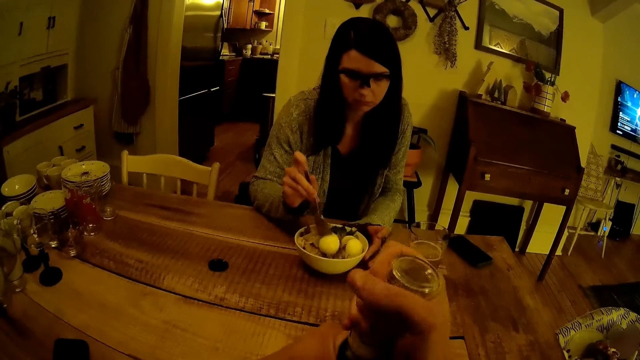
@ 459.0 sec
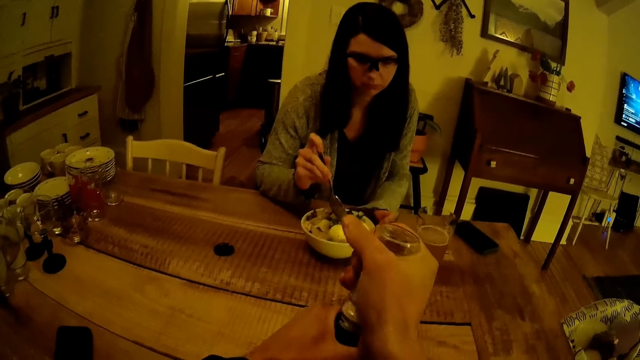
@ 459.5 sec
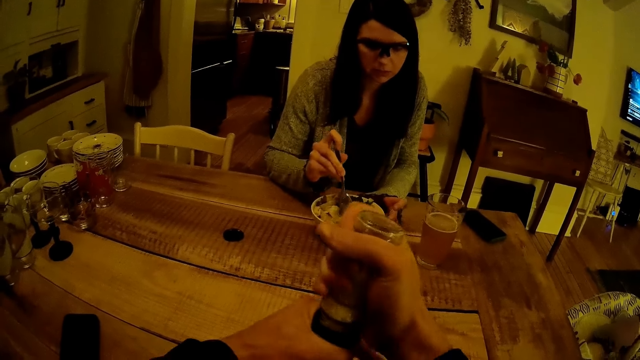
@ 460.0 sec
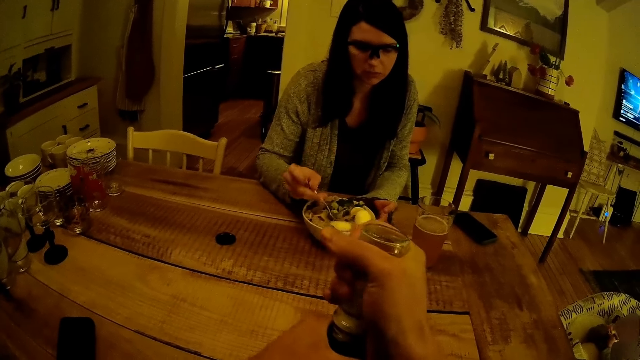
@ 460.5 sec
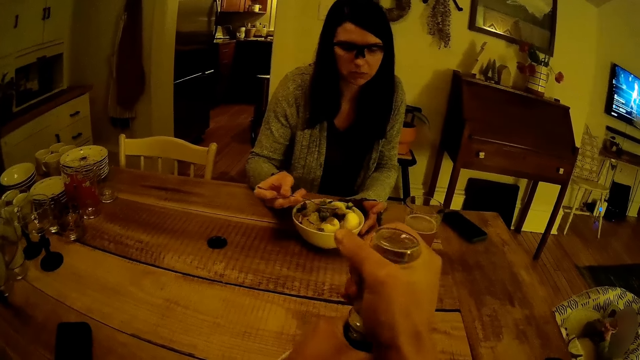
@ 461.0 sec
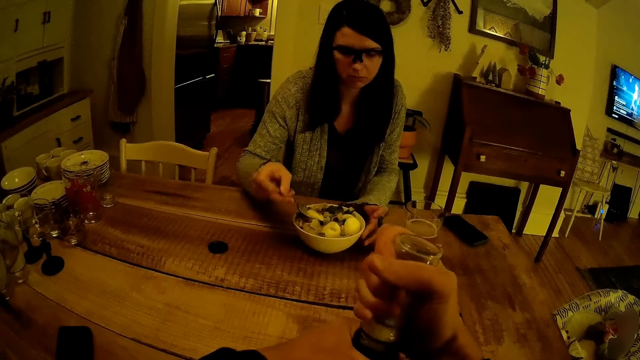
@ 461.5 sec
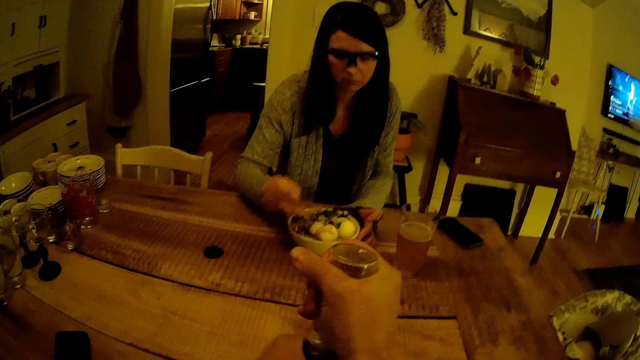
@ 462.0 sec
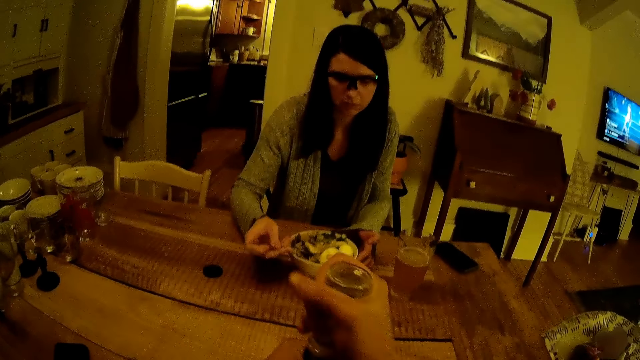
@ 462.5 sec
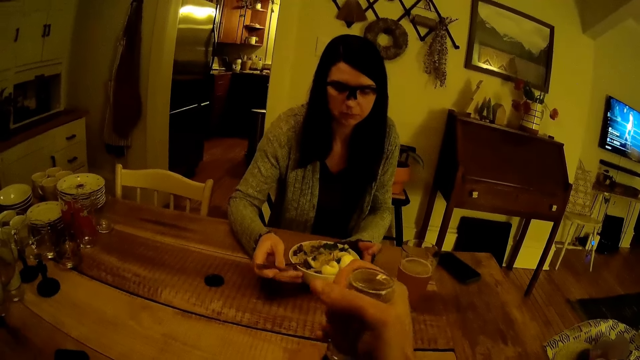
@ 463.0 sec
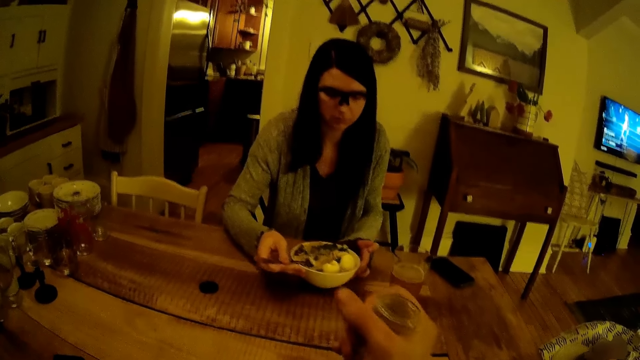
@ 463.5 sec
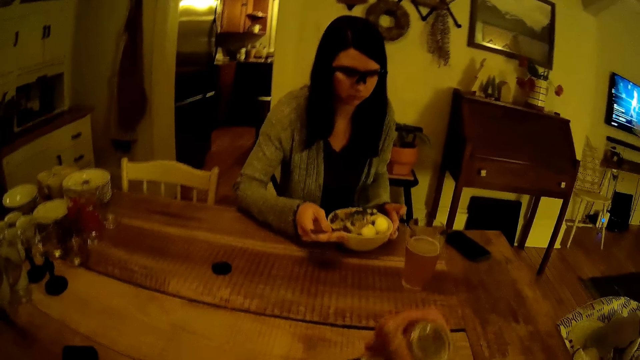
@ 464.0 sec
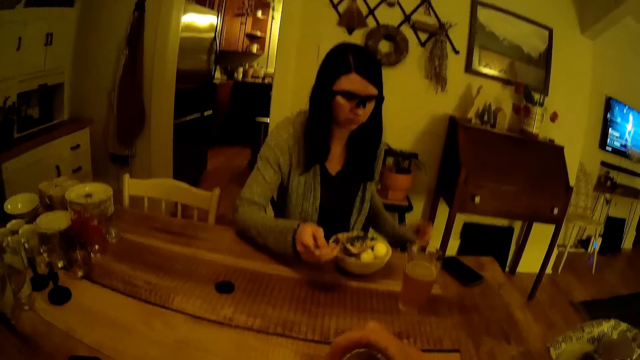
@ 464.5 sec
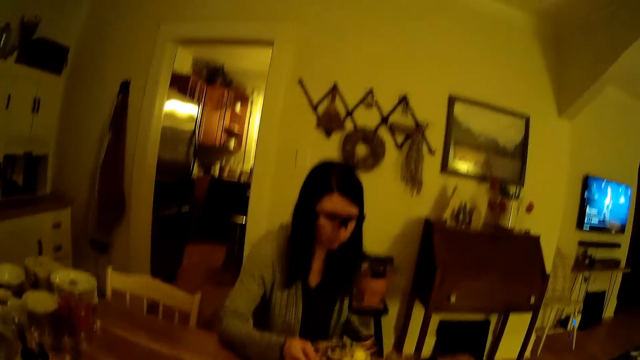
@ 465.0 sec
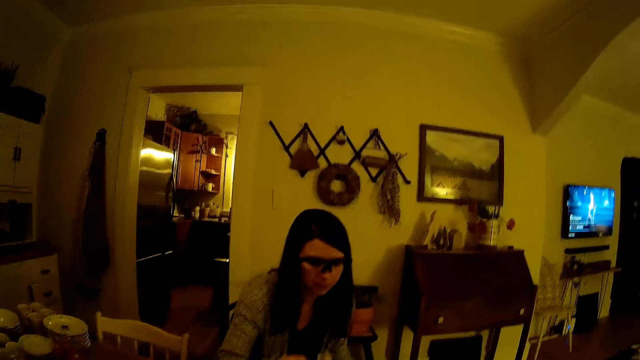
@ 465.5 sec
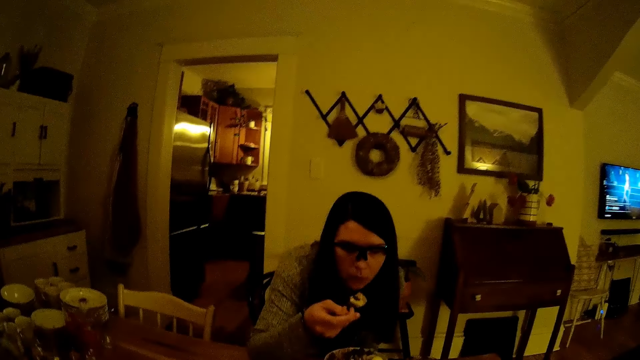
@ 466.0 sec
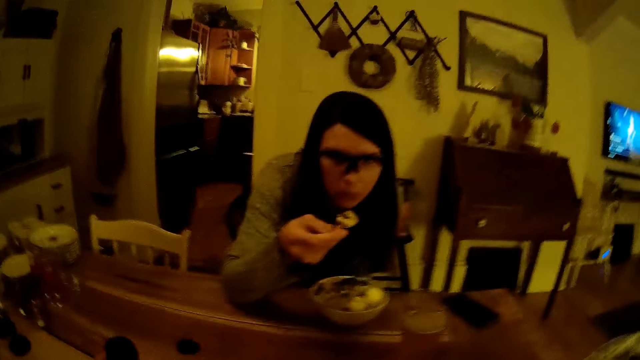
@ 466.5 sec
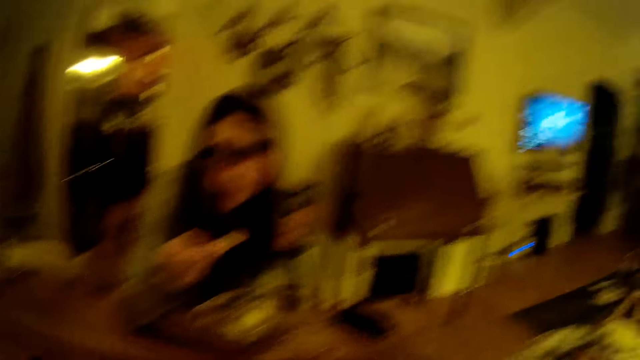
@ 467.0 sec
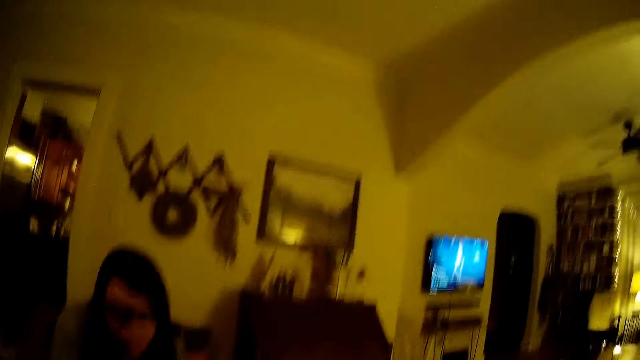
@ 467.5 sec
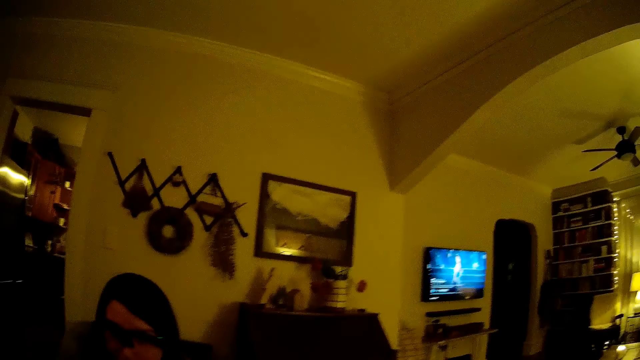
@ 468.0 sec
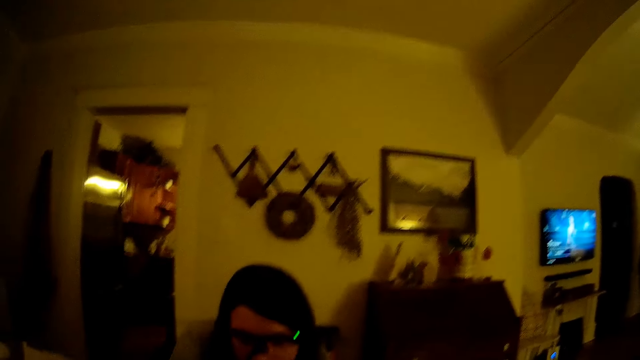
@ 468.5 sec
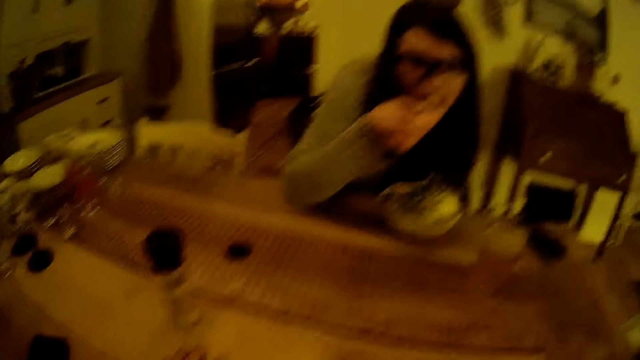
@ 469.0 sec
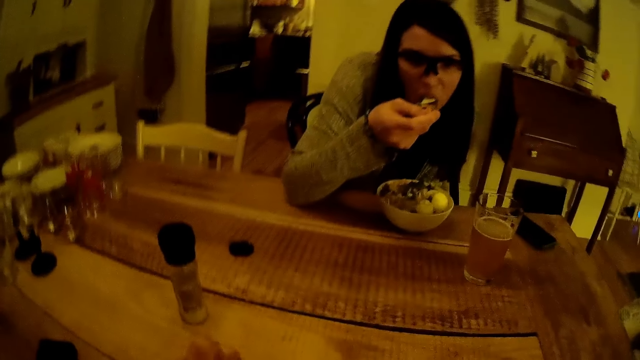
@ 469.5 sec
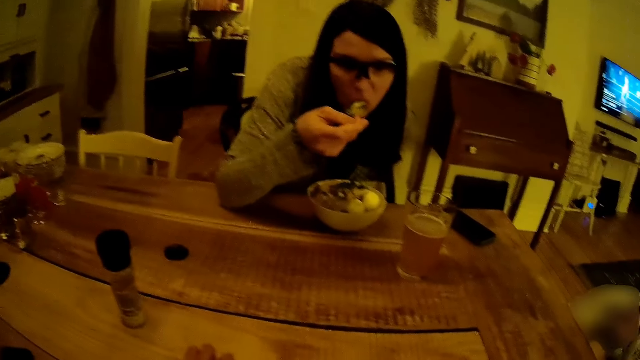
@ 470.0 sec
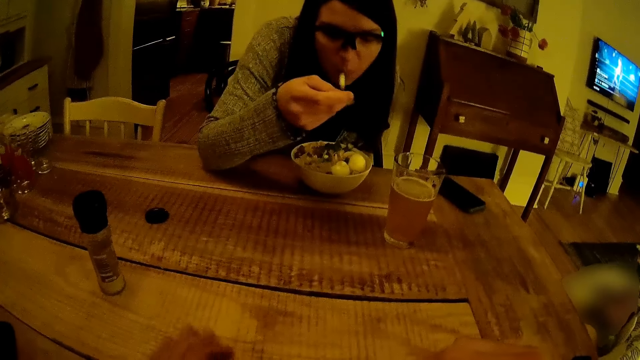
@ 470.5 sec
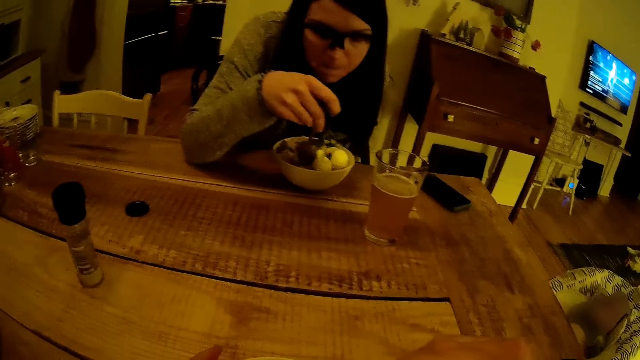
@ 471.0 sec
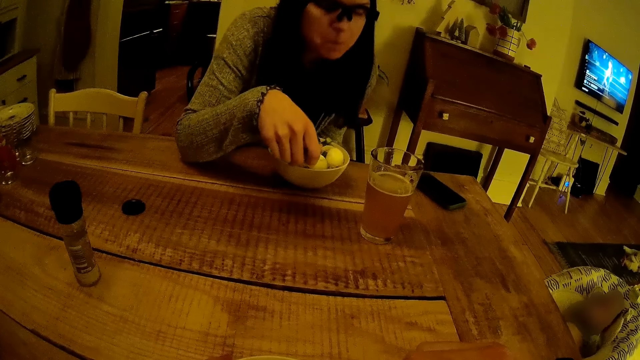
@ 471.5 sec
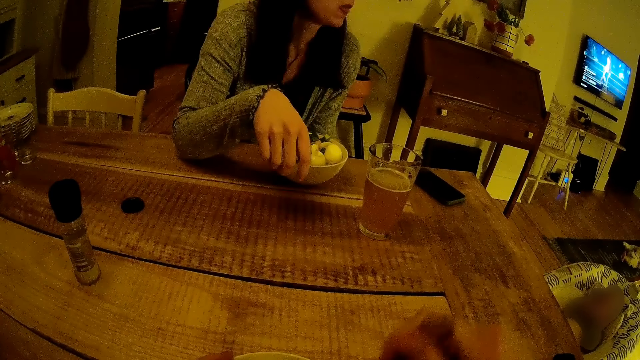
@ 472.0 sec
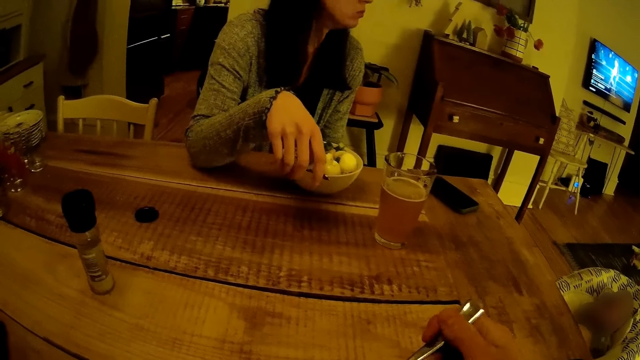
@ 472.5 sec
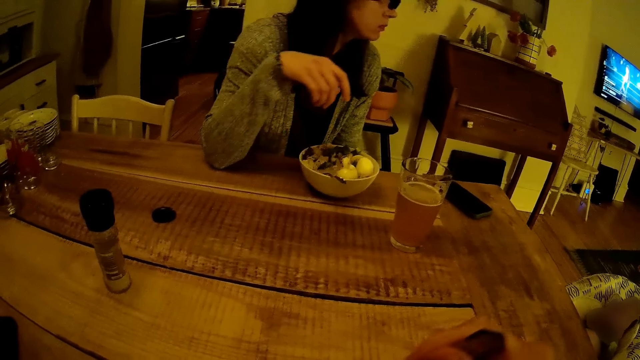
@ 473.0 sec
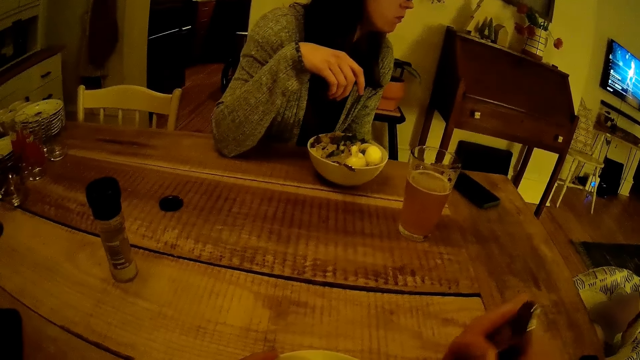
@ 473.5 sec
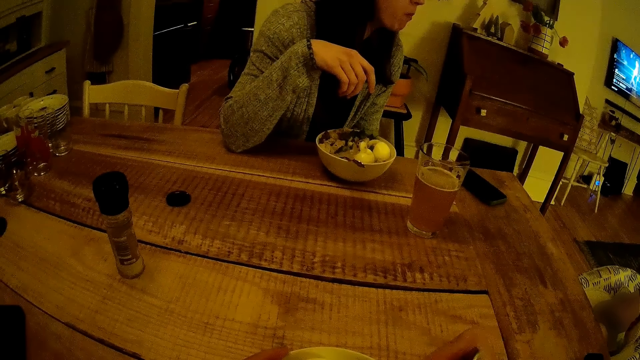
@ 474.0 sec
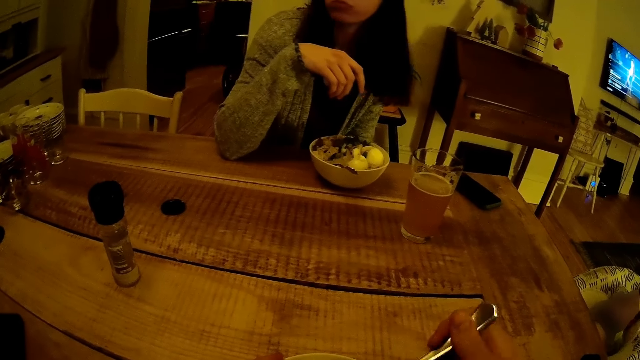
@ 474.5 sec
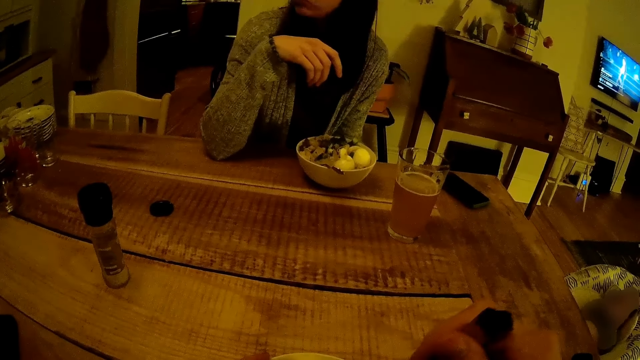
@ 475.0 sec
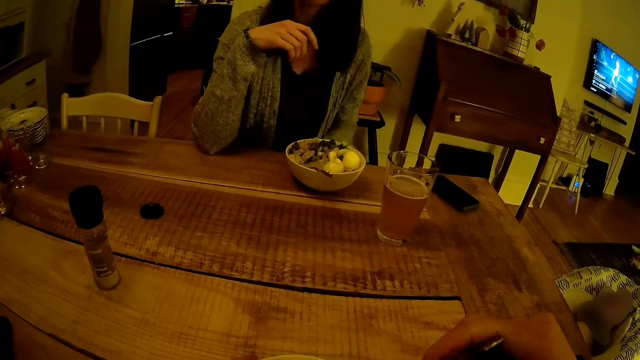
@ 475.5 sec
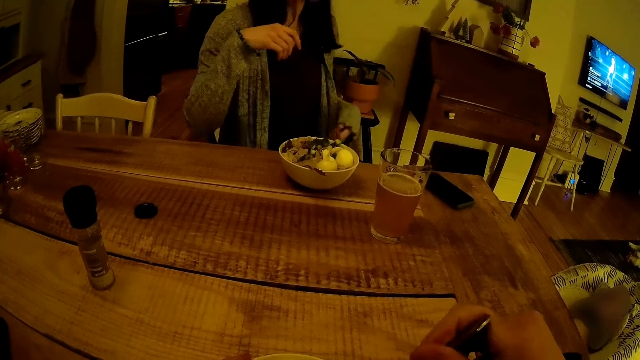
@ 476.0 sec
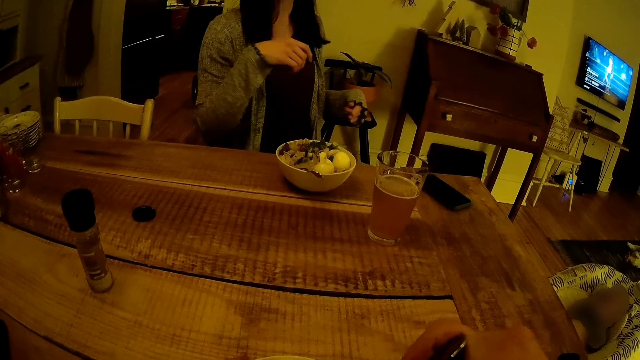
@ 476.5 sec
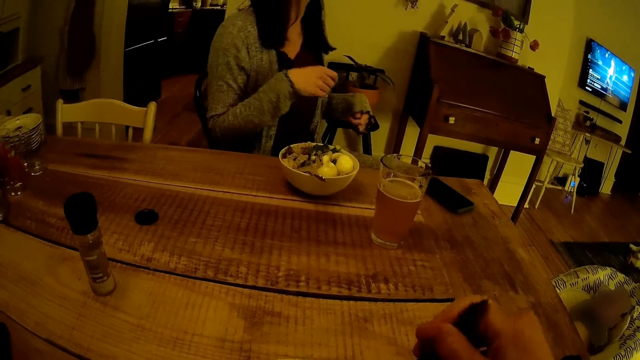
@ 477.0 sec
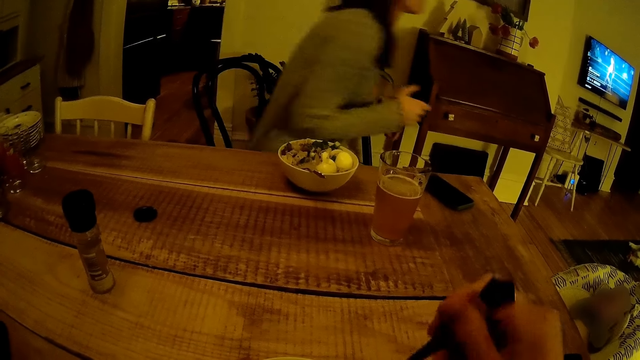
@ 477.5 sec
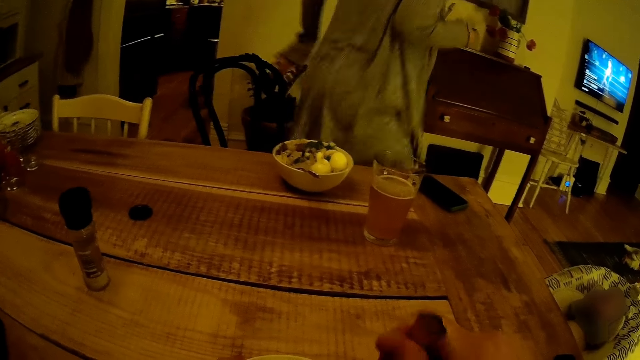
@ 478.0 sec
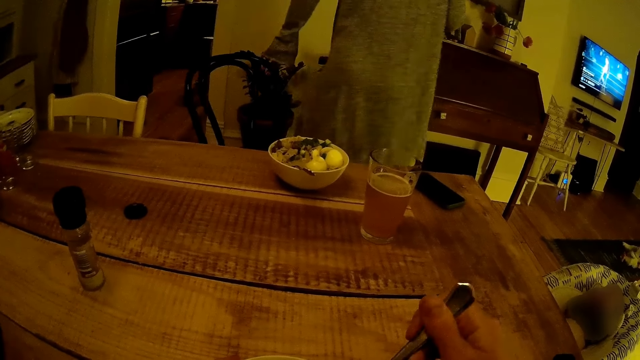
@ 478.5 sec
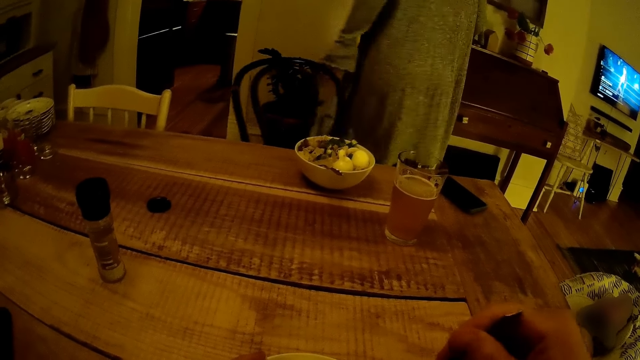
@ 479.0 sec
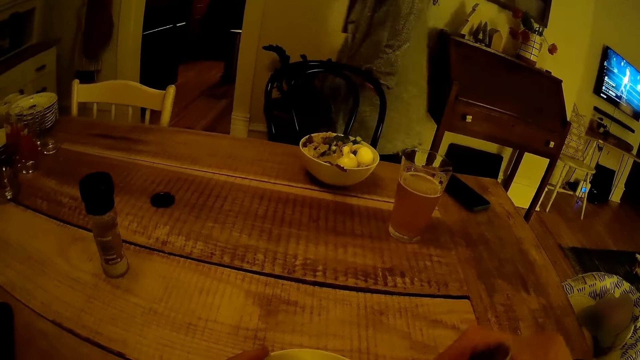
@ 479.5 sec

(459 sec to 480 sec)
The camera wearer adds sauce to the dish with both hands. They place the salt shaker on the table. The woman eats on the dining table with her right hand. The woman drops the spoon in the plate. The camera wearer scoops food with a spoon. The woman gets up from the dining chair.
